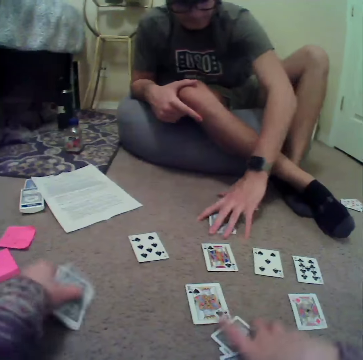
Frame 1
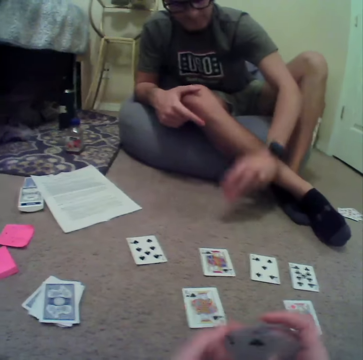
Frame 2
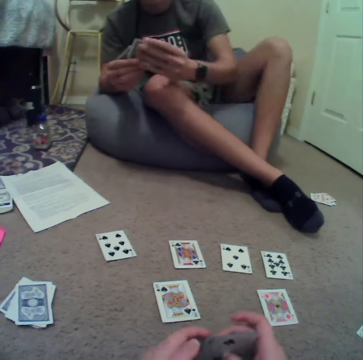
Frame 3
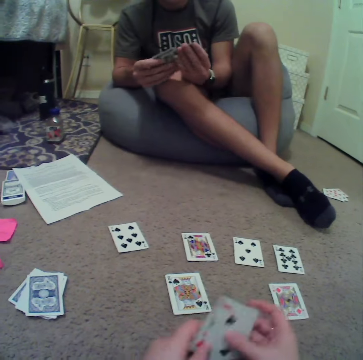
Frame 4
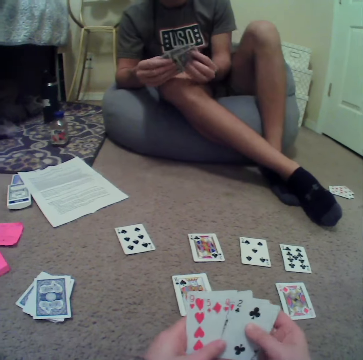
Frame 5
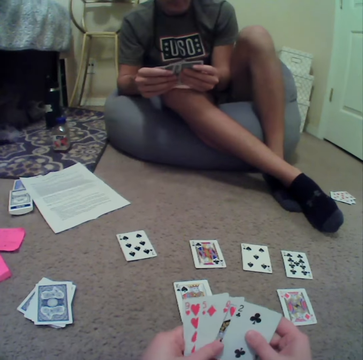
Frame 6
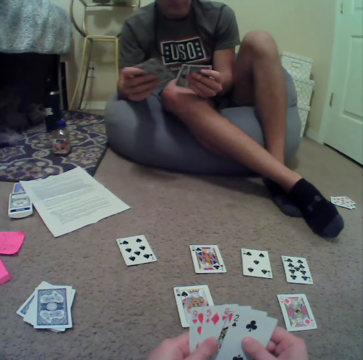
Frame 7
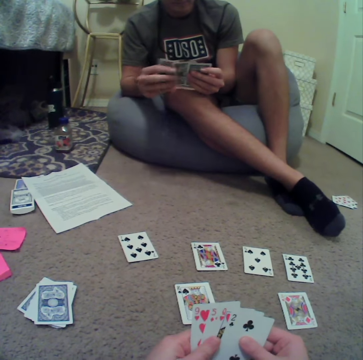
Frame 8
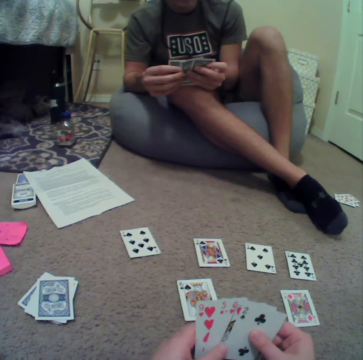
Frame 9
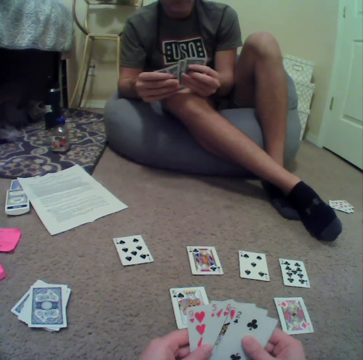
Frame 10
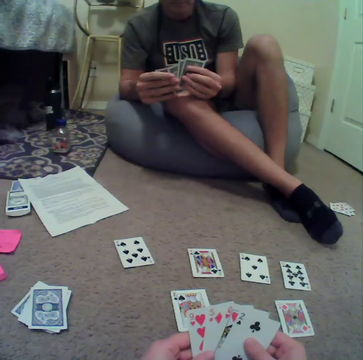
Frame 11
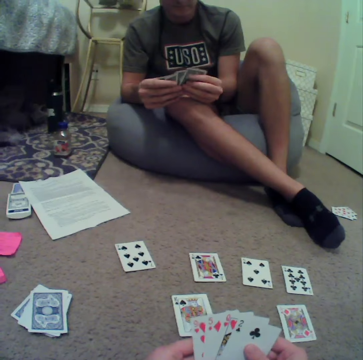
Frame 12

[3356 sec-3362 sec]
A person plays rummy card game in the room. The camera wearer places the cards on the floor.

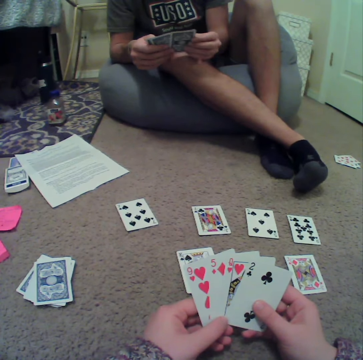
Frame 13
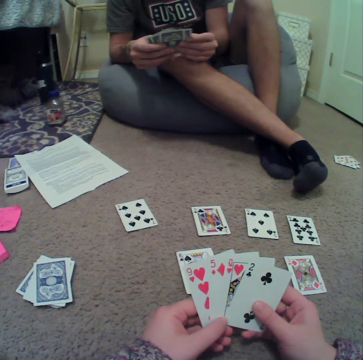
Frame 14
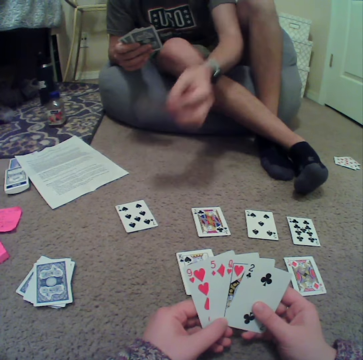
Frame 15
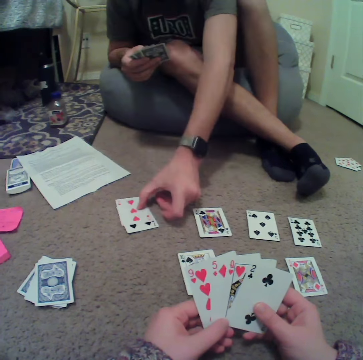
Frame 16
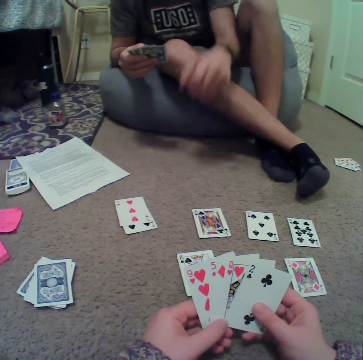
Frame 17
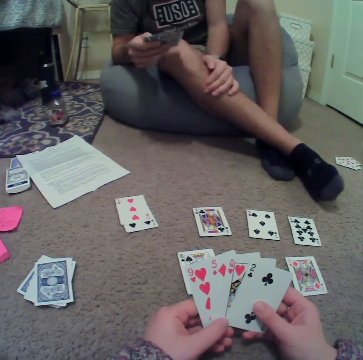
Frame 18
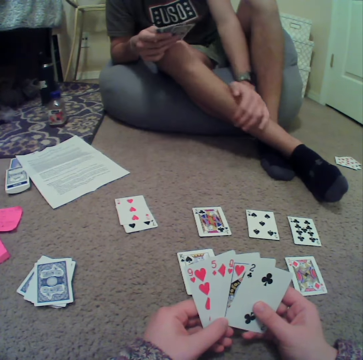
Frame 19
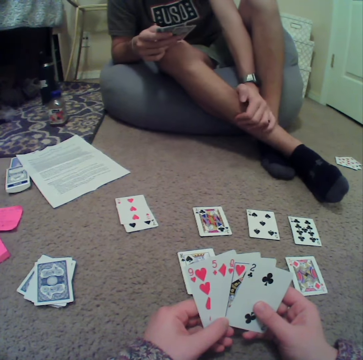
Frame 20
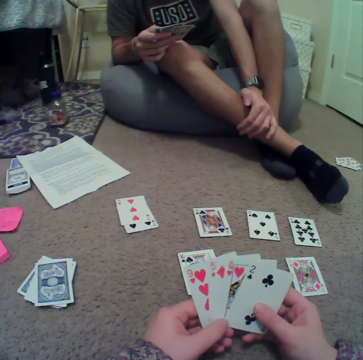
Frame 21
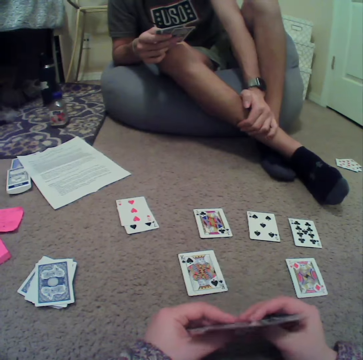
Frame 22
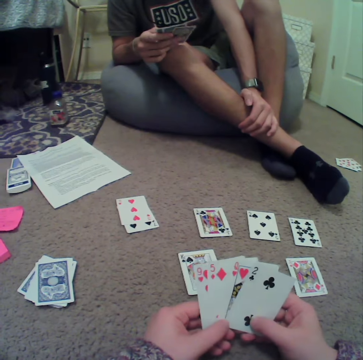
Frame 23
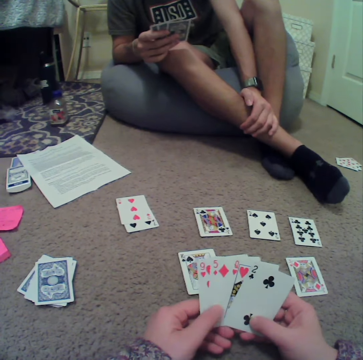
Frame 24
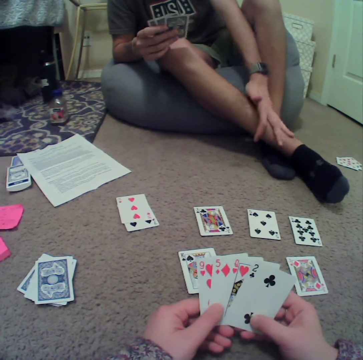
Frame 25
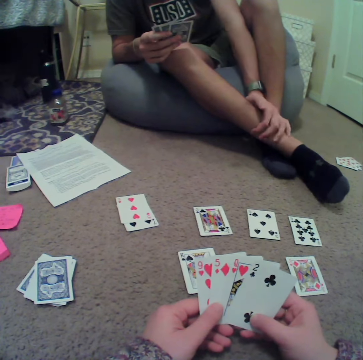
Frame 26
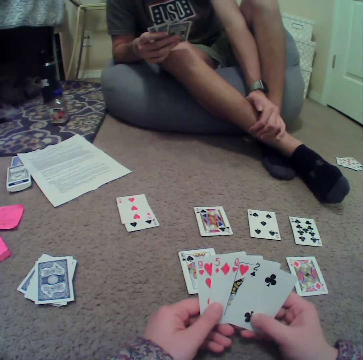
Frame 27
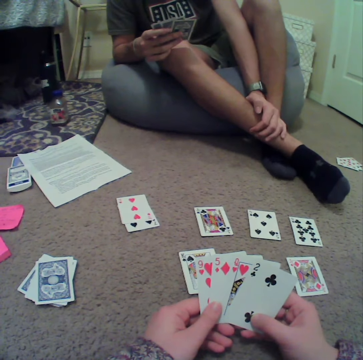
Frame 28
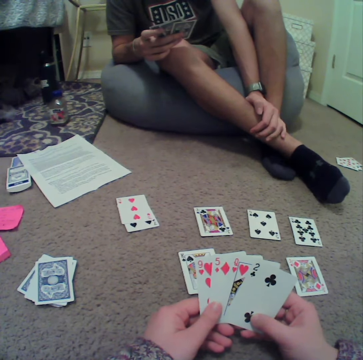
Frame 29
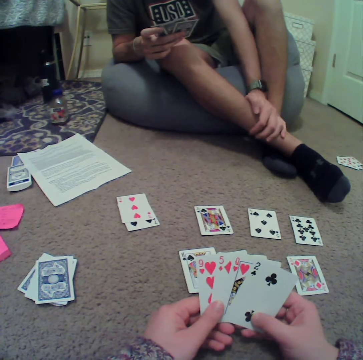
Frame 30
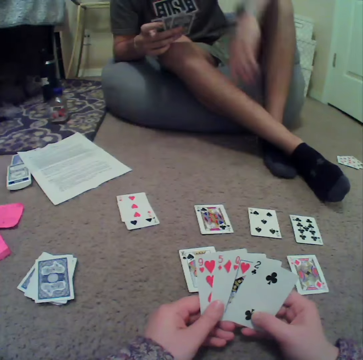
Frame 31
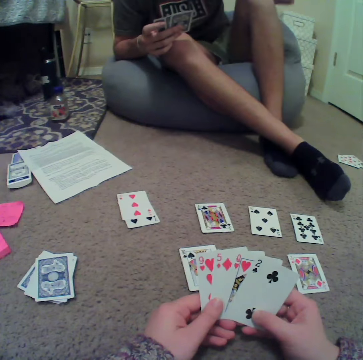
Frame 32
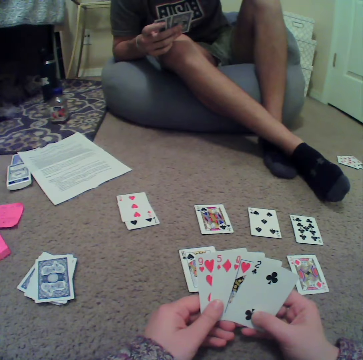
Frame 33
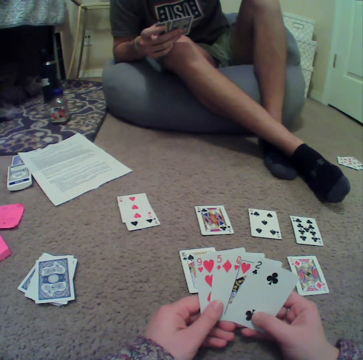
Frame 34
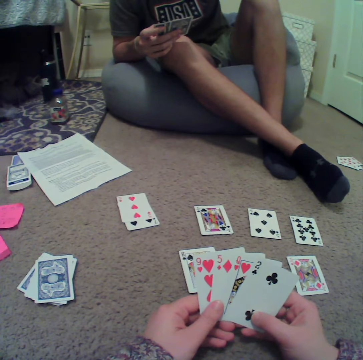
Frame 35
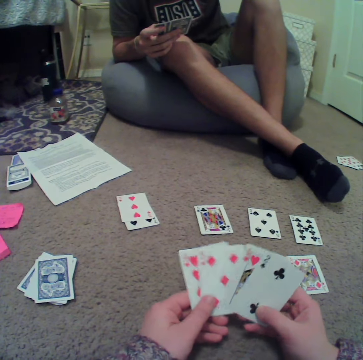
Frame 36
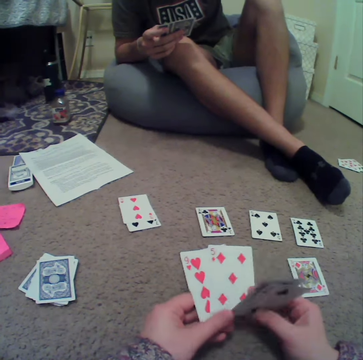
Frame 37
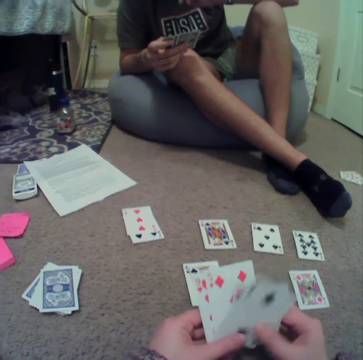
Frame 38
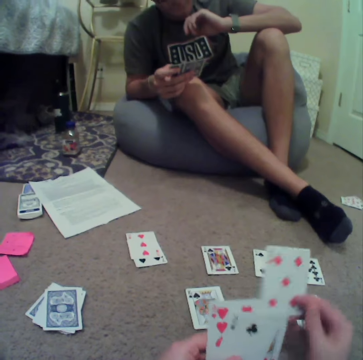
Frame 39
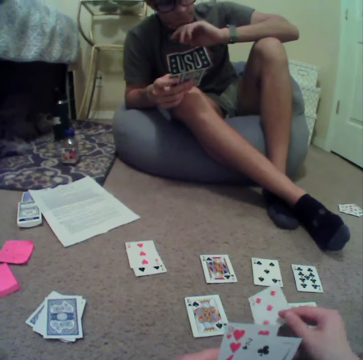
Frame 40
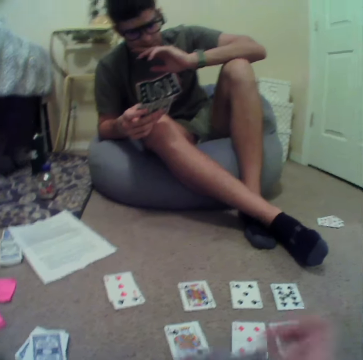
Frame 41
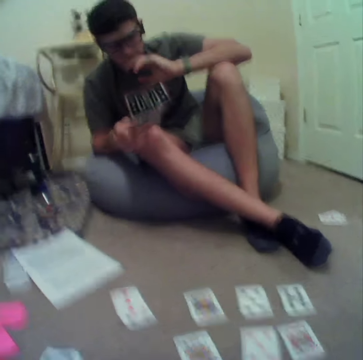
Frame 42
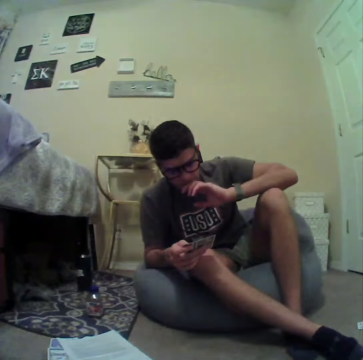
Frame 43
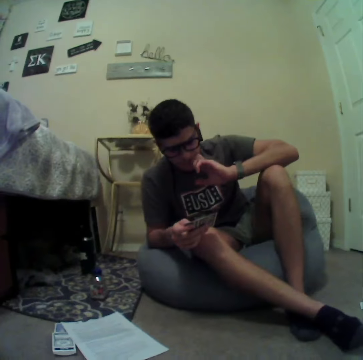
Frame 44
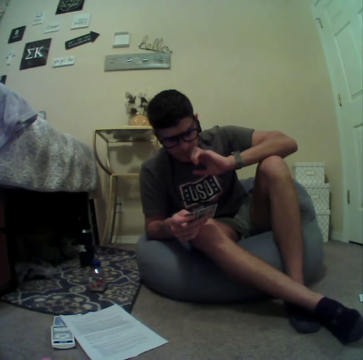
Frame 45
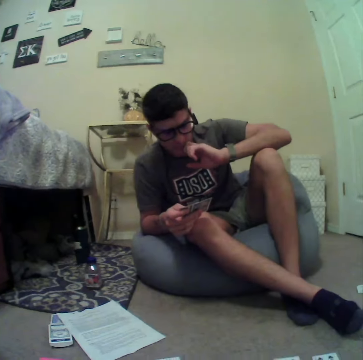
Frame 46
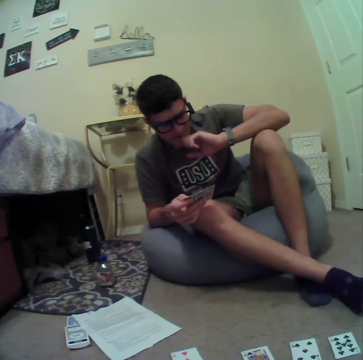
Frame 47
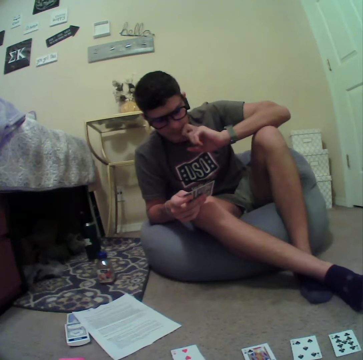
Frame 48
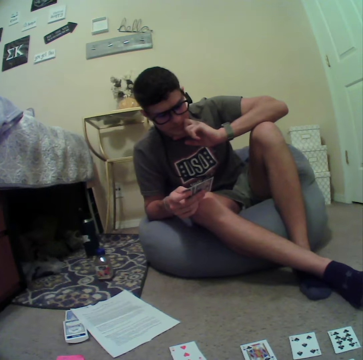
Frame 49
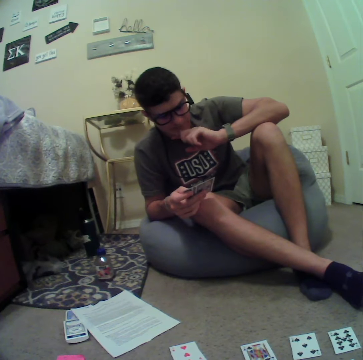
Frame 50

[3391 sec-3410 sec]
A person places the card on the floor. The camera wearer plays rummy card game in the room. The person places the card on the floor.

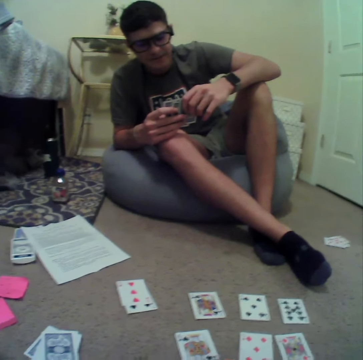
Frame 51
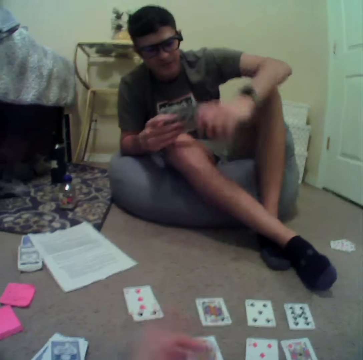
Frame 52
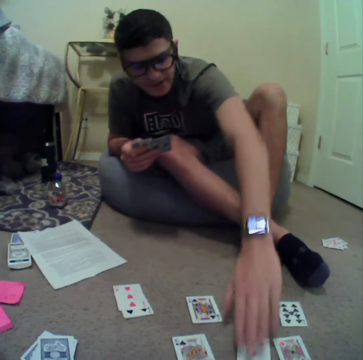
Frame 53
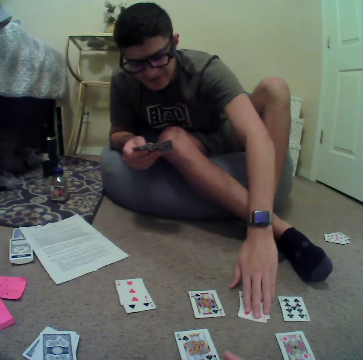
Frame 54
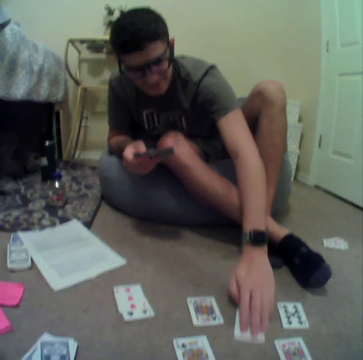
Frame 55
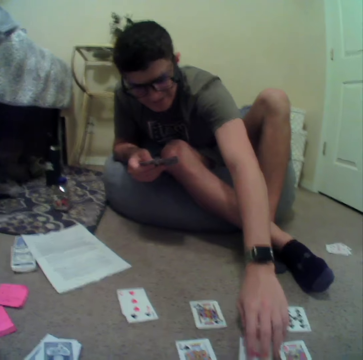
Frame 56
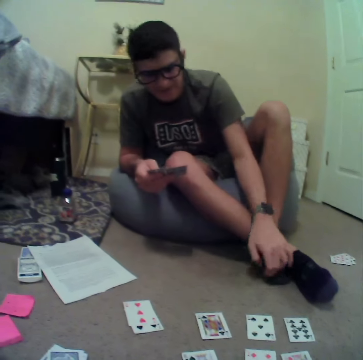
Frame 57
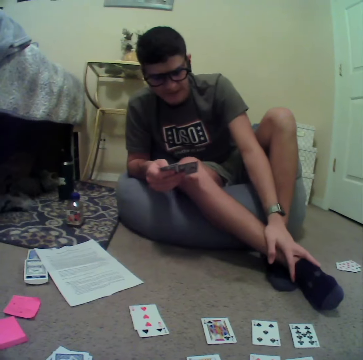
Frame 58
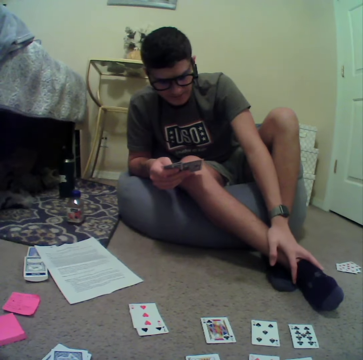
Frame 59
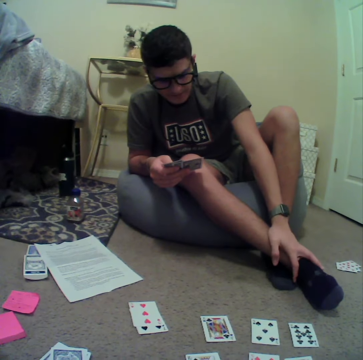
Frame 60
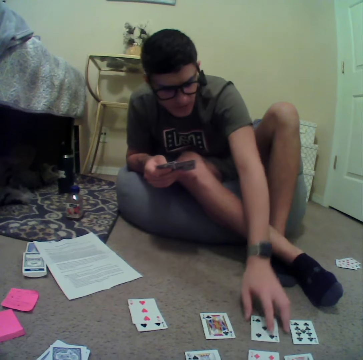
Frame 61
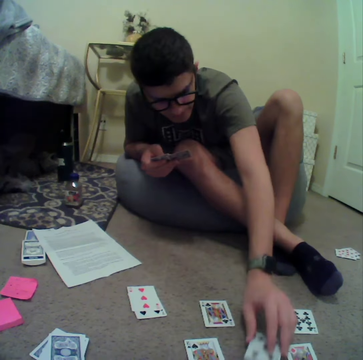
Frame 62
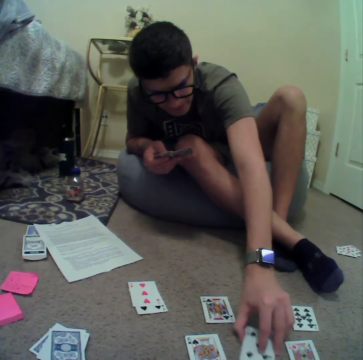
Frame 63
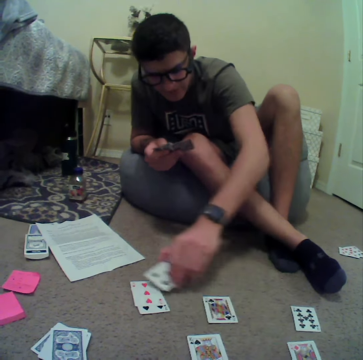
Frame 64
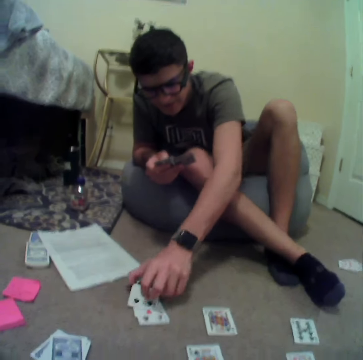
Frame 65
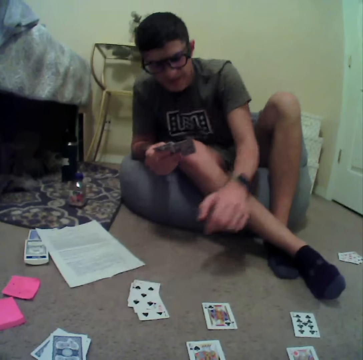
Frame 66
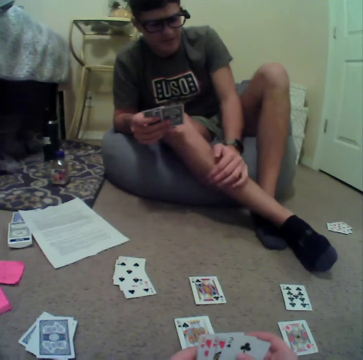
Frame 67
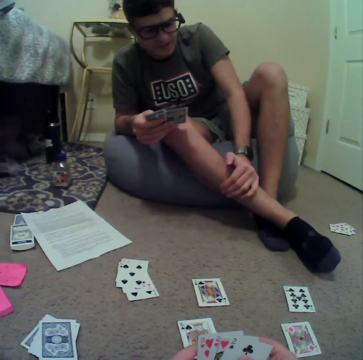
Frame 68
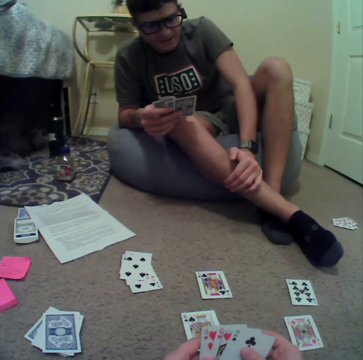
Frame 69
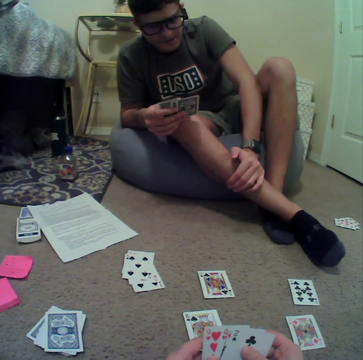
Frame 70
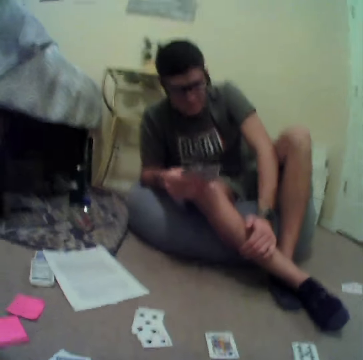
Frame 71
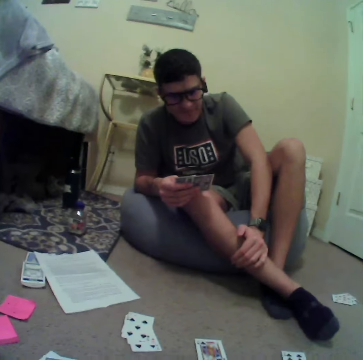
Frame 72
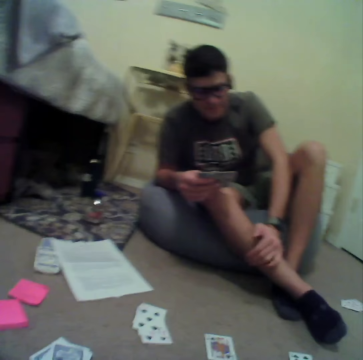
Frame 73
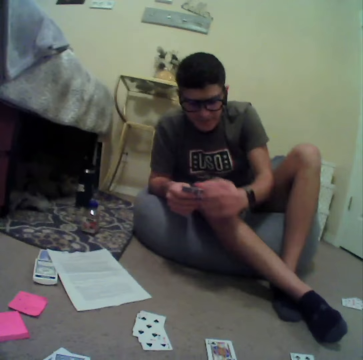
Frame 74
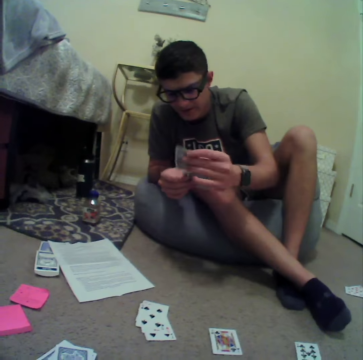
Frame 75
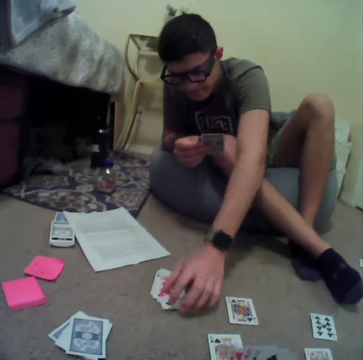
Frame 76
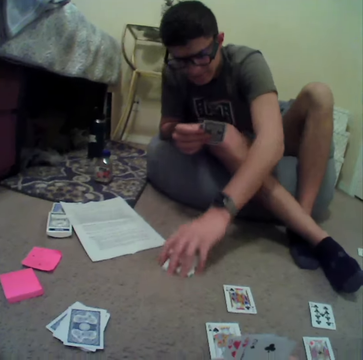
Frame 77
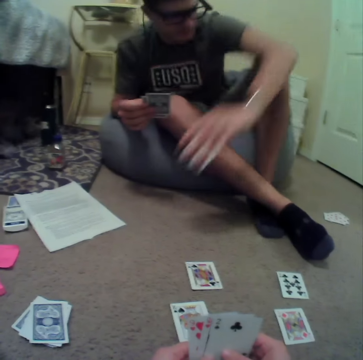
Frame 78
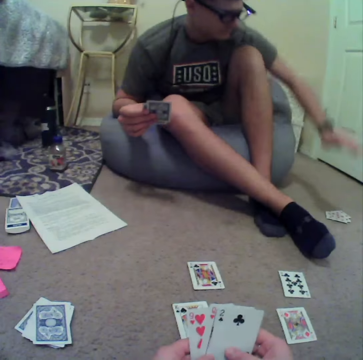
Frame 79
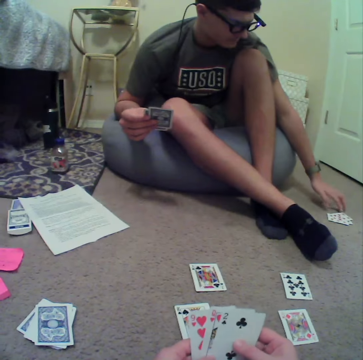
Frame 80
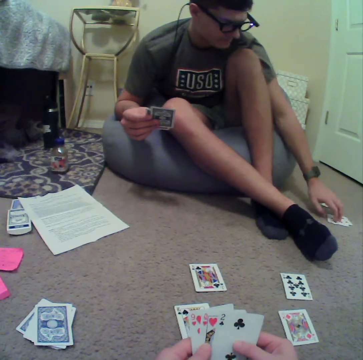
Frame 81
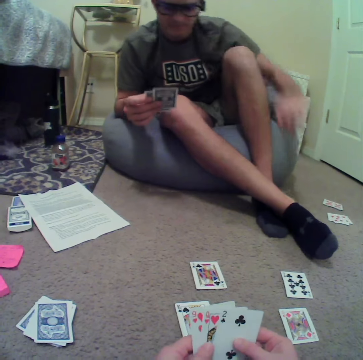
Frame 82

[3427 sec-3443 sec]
A person plays a rummy card game in the room. The camera wearer touches the cards. They pick the cards. They place the card on the floor. They pick the cards.
